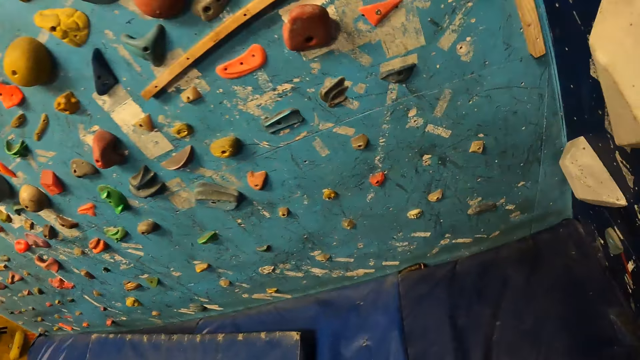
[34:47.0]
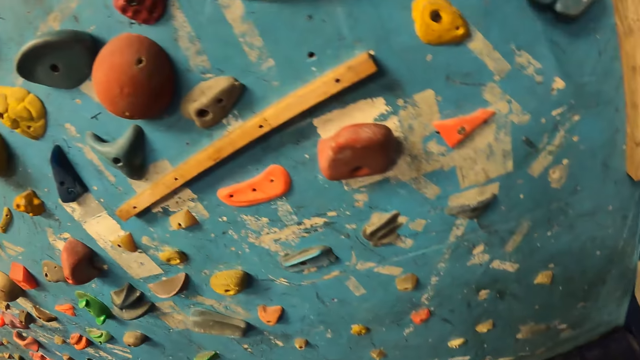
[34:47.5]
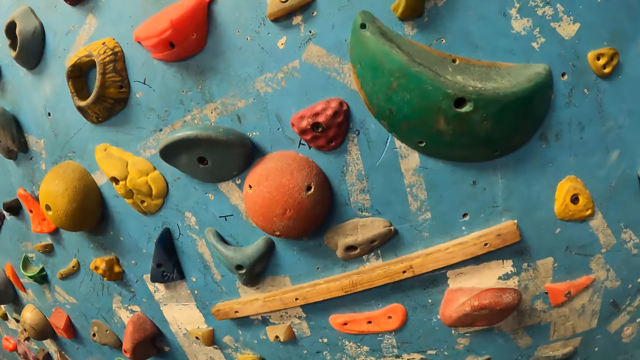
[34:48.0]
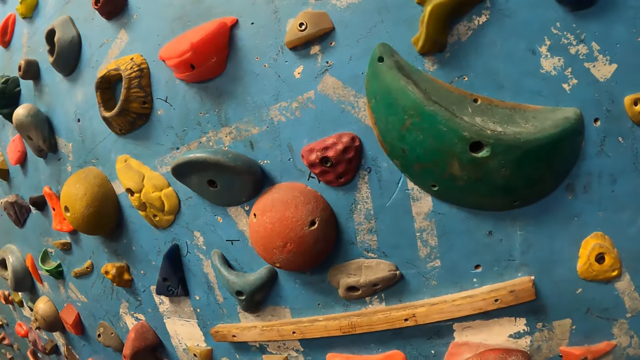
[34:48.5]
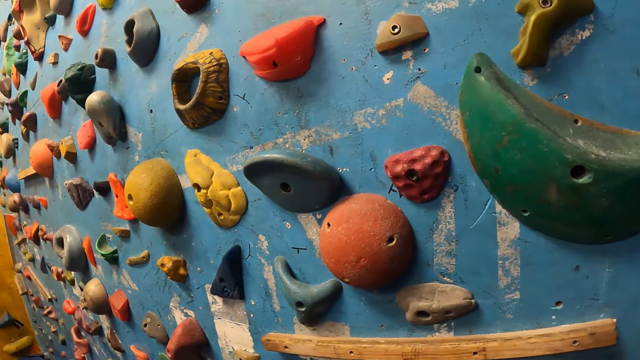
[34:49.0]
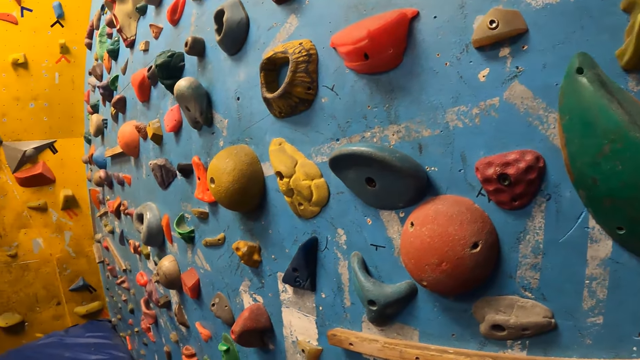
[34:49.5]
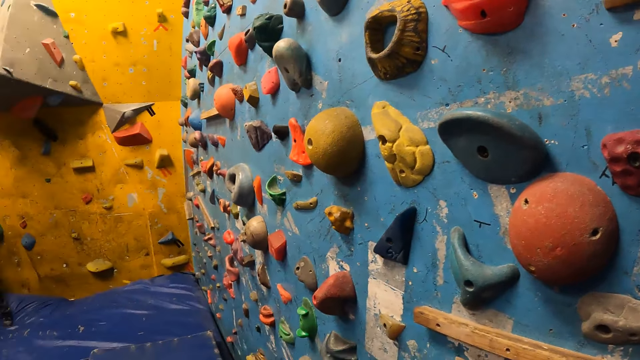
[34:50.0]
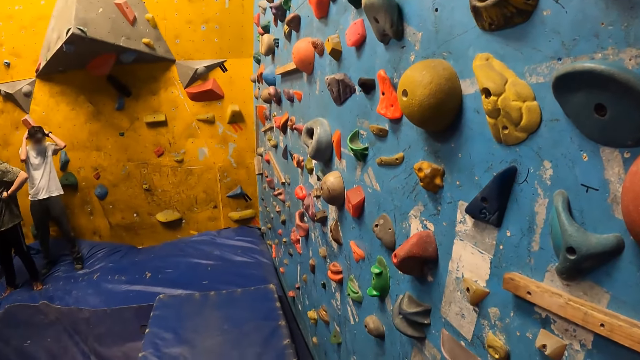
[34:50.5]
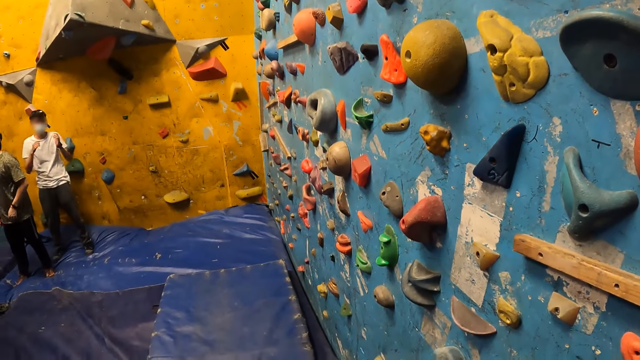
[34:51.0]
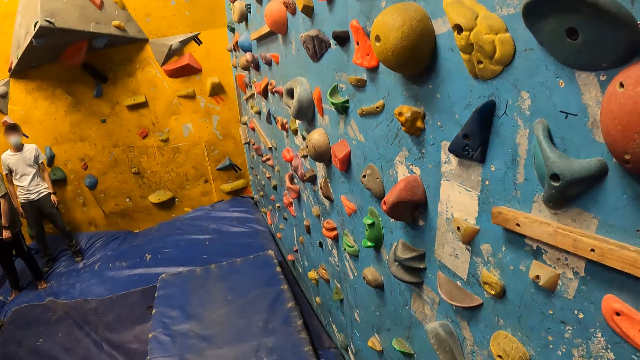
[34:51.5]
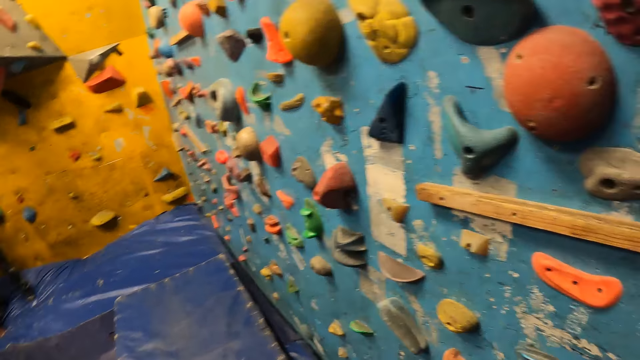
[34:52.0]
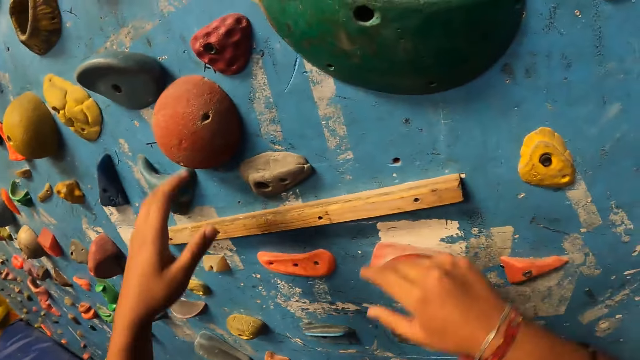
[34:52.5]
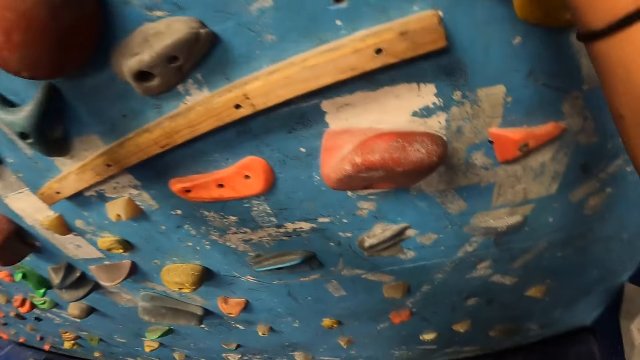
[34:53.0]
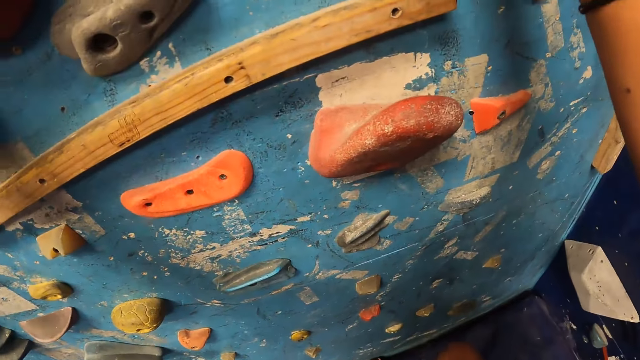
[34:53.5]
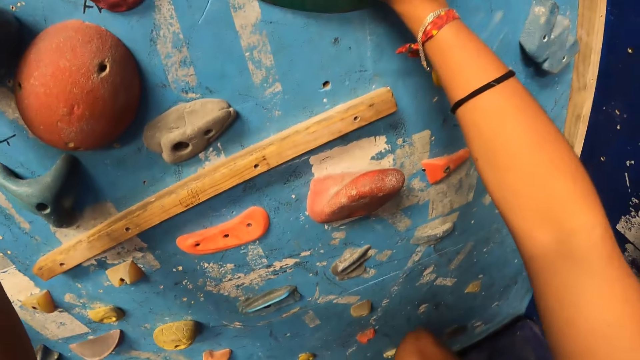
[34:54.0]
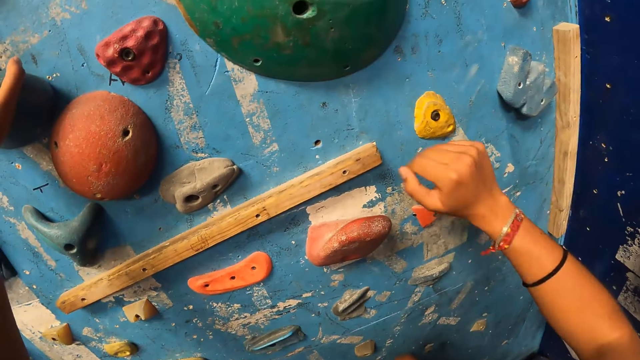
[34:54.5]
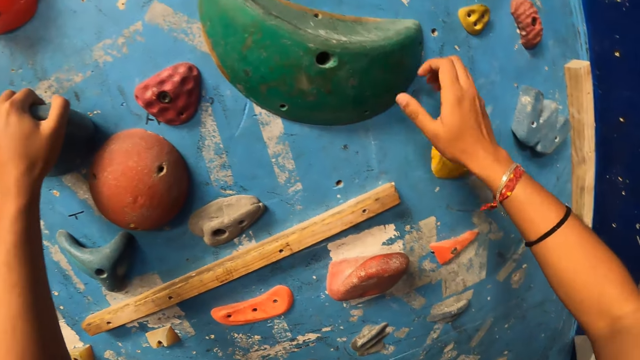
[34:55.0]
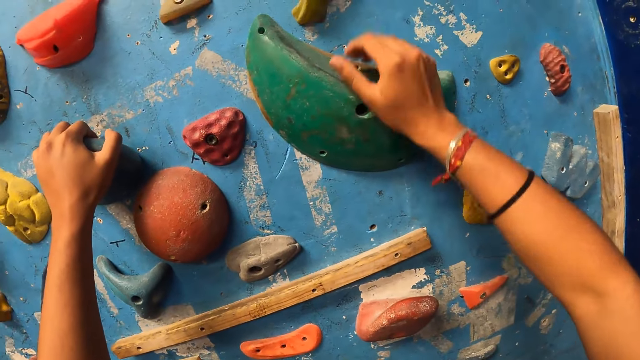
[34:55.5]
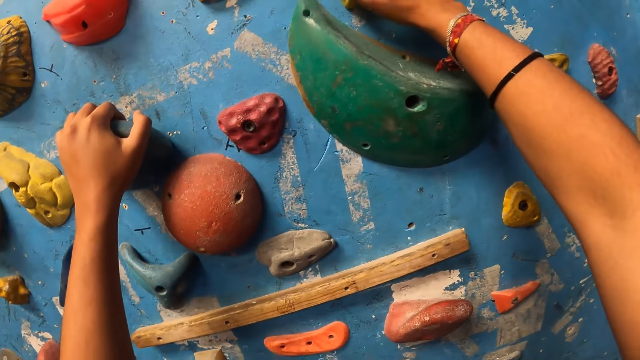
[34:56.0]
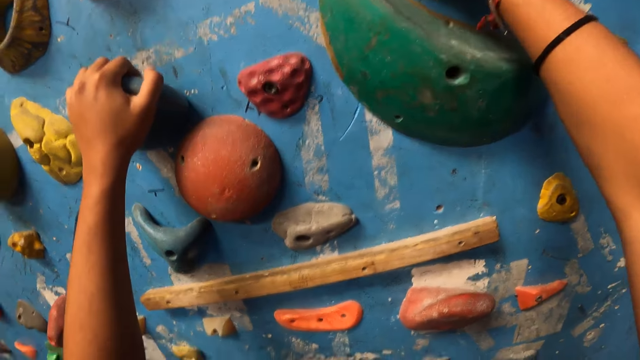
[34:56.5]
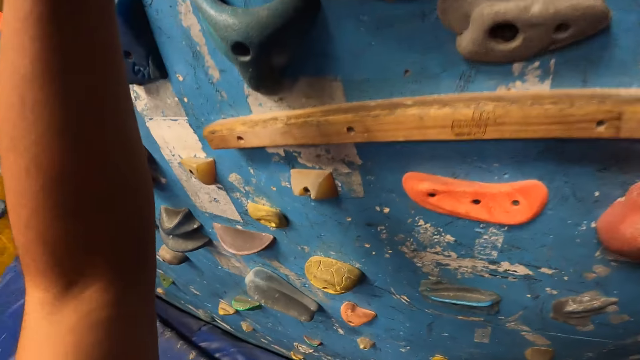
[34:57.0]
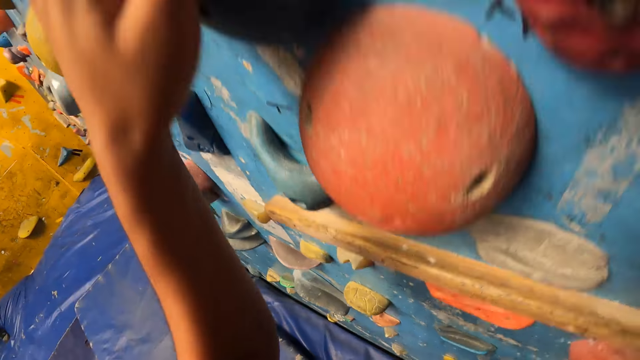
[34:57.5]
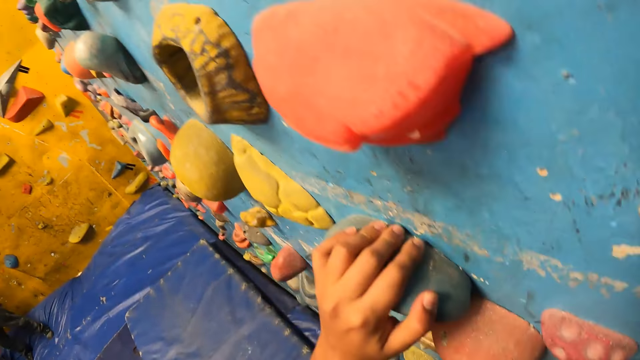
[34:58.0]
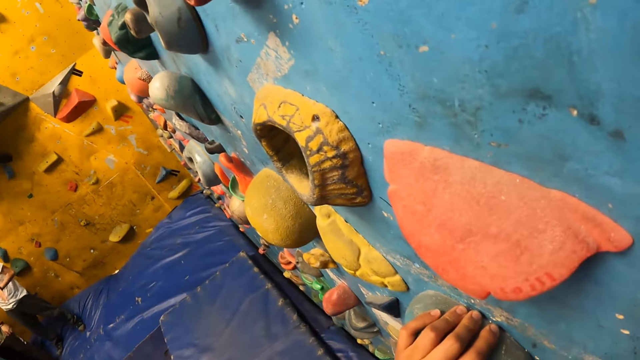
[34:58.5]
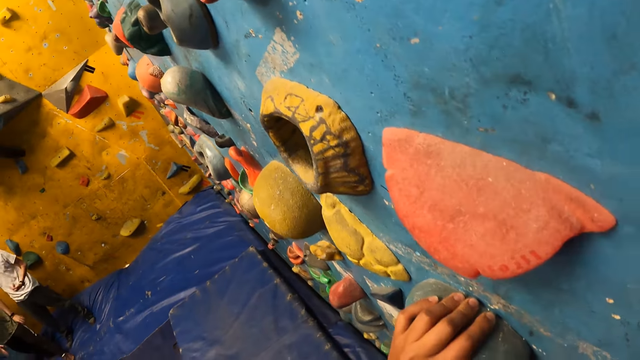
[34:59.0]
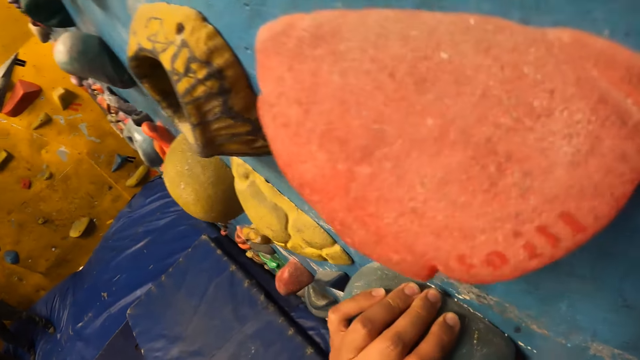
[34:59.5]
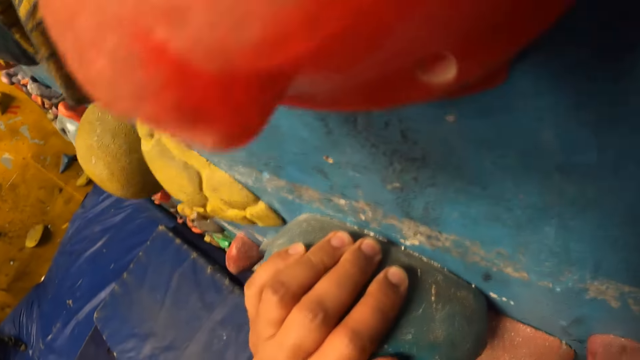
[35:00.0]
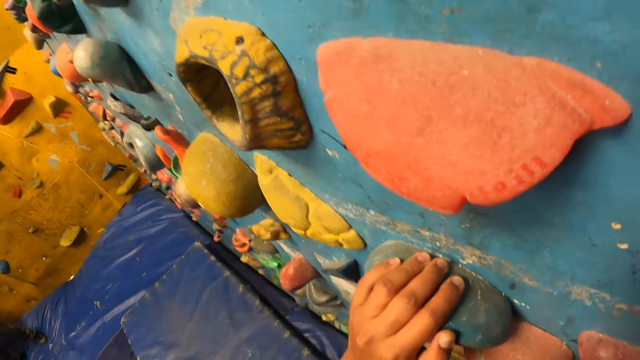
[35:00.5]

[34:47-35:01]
The camera wearer walks in the bouldering. A man adjusts a camera head strap on his head with both hands. Another man scratches his body with his left hand. The camera wearer looks around. She holds a climbing hold with her left hand. She steps on a climbing hold with her right leg. She touches a climbing hold with her right hand. She places her right hand on a climbing hold. She holds a climbing hold with her right hand. She steps on a climbing hold with her left leg. She climbs on the wall.

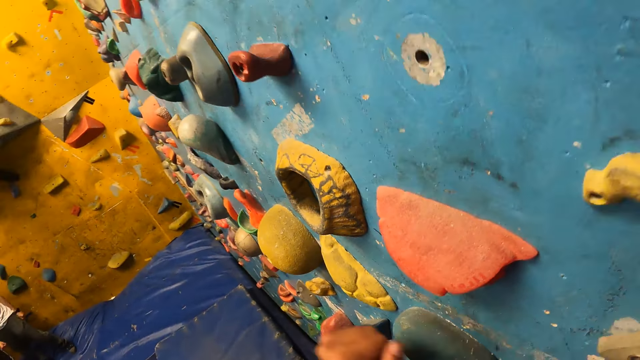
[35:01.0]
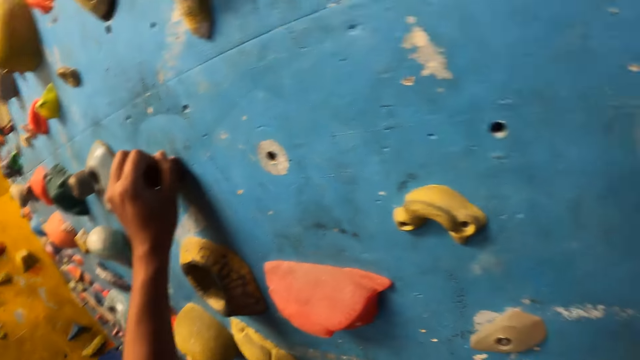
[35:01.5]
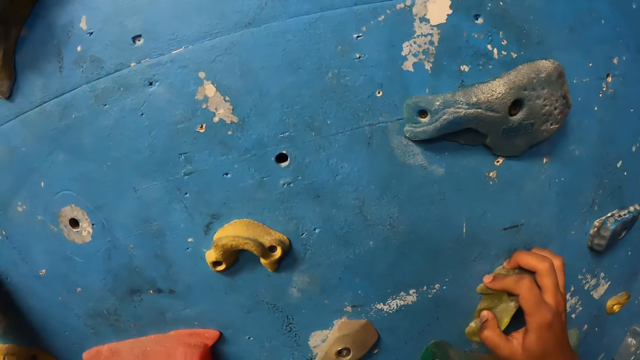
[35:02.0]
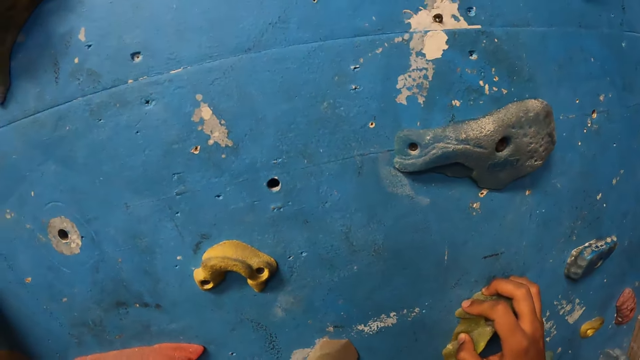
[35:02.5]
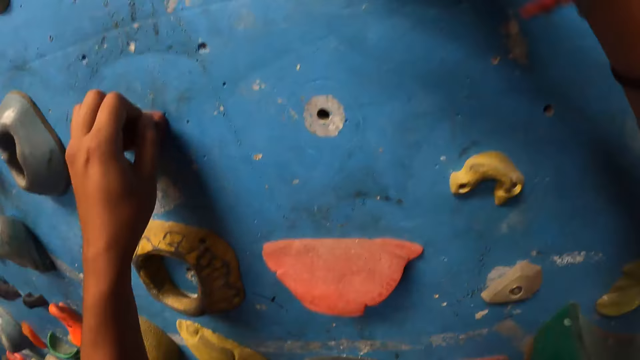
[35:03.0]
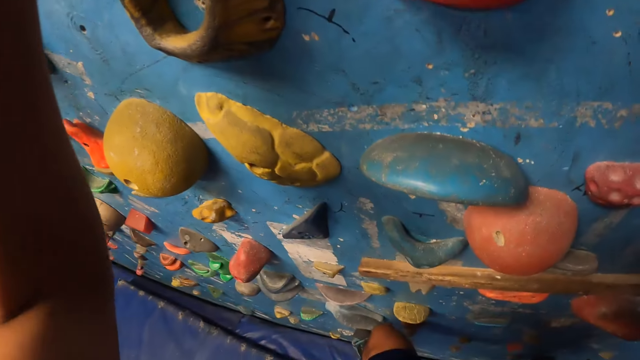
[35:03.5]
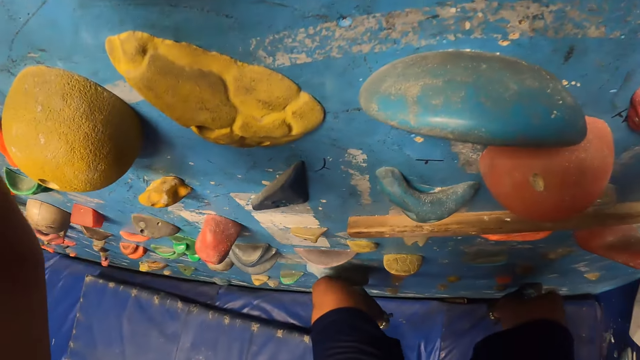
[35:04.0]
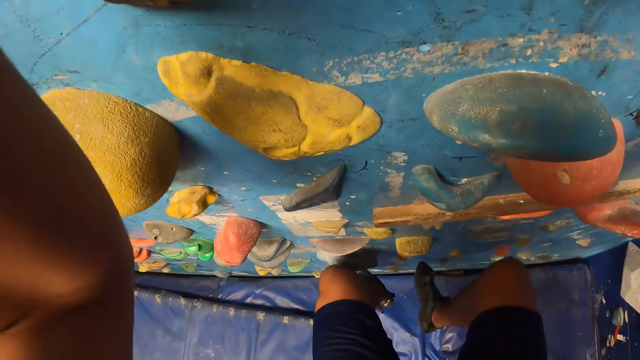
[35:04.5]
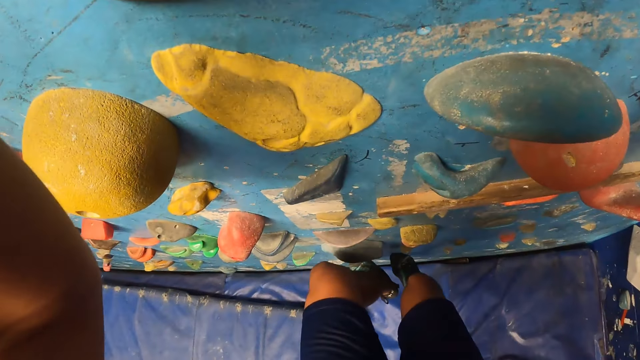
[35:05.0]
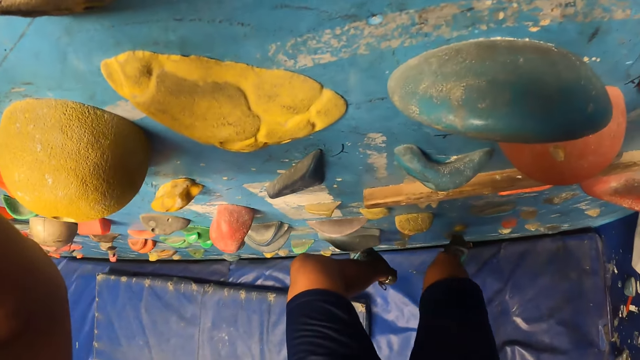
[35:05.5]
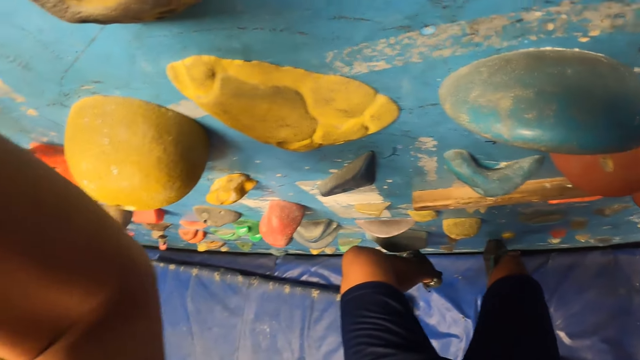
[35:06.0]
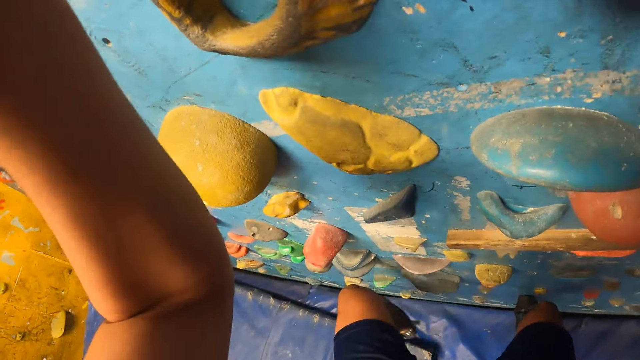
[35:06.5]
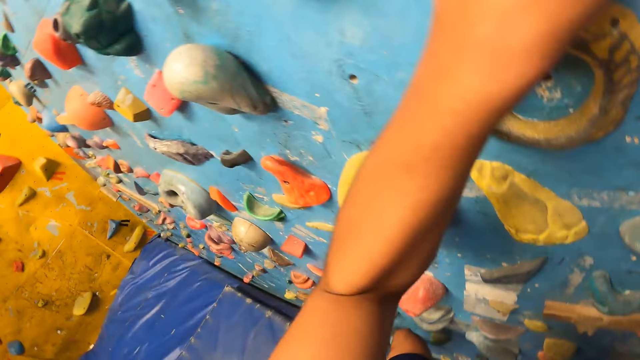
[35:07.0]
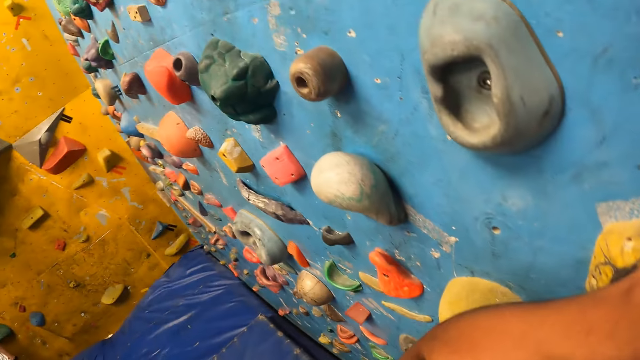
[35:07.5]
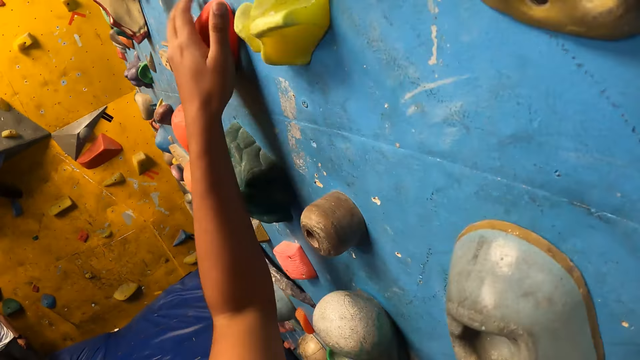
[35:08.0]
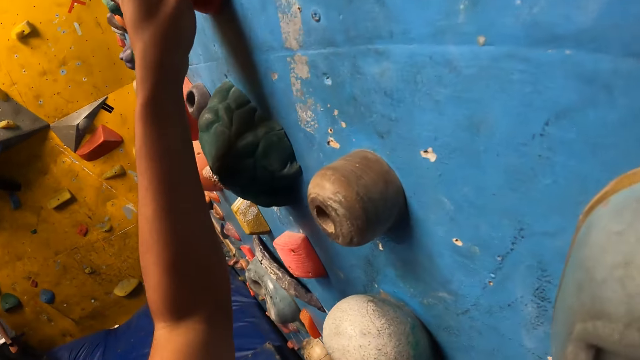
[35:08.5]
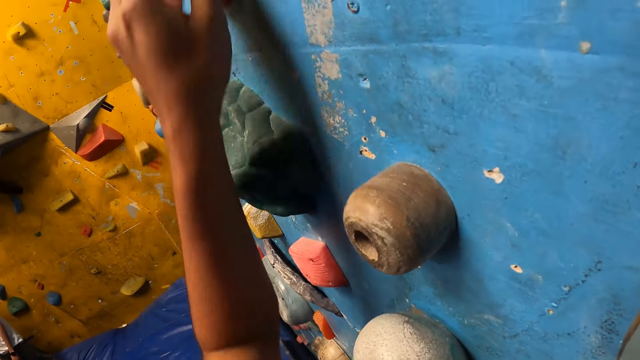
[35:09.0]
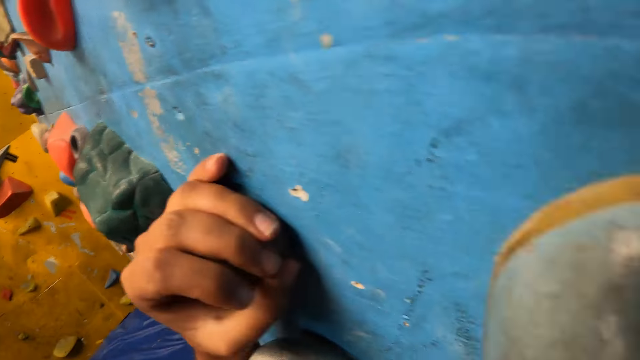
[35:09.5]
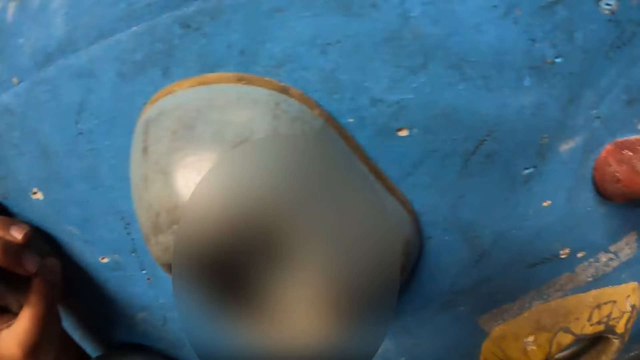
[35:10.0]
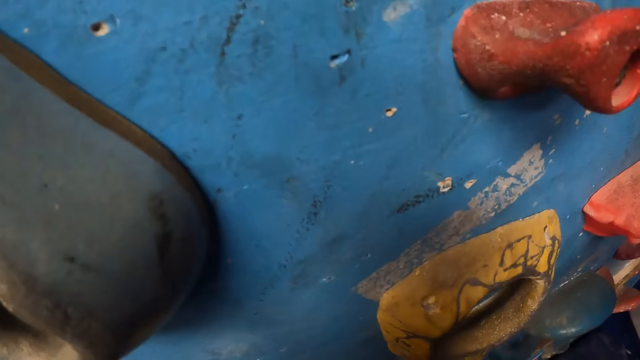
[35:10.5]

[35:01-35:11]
The camera wearer holds a climbing hold with her left hand. She holds a climbing hold with her right hand. She climbs on the wall. She balances her right leg on the climbing wall. She steps on a climbing hold with her left leg. She holds a climbing hold with her left hand. She climbs on the wall again. She holds a climbing hold with her left hand again.
